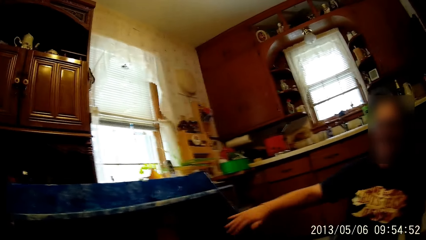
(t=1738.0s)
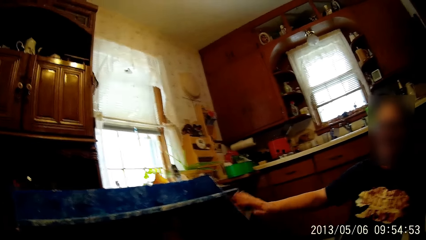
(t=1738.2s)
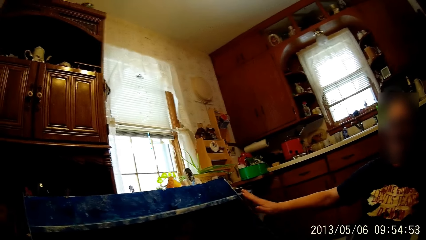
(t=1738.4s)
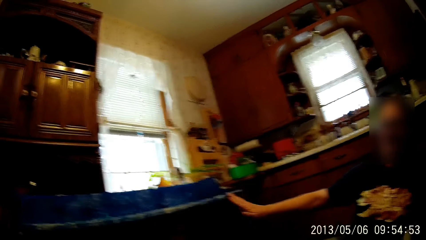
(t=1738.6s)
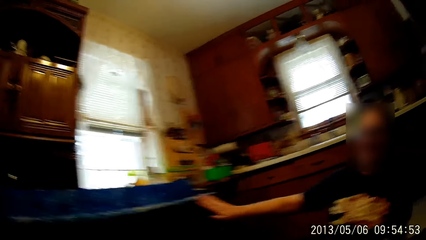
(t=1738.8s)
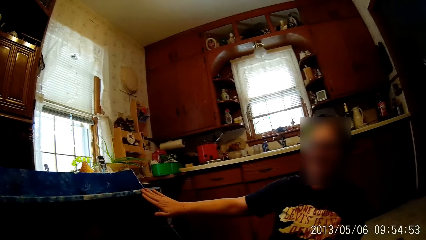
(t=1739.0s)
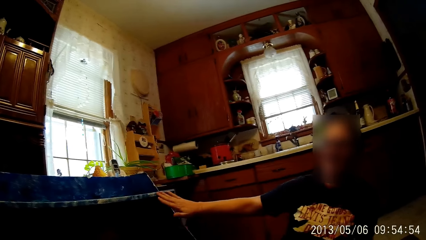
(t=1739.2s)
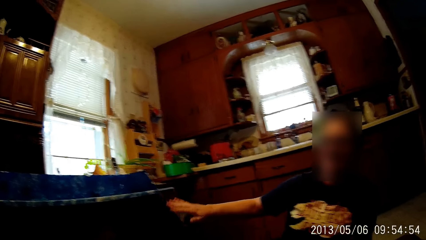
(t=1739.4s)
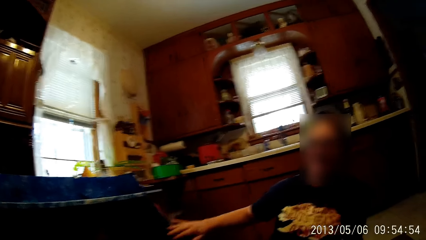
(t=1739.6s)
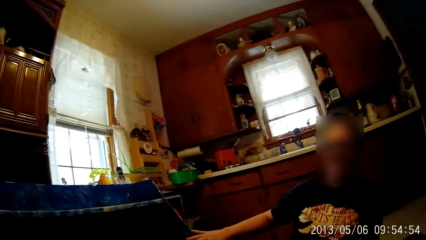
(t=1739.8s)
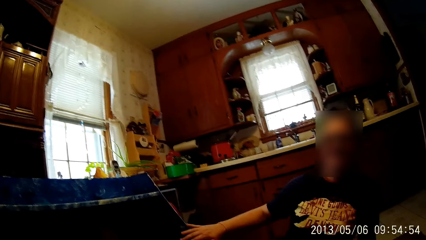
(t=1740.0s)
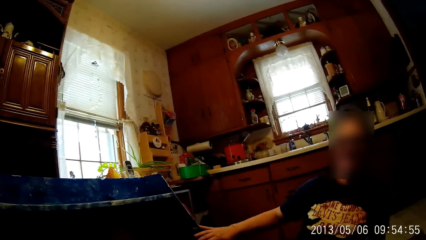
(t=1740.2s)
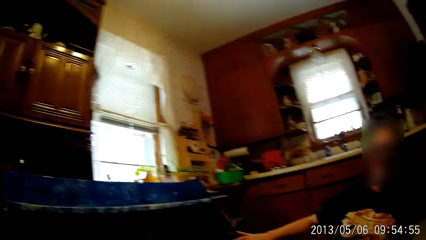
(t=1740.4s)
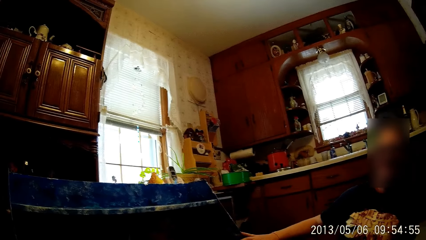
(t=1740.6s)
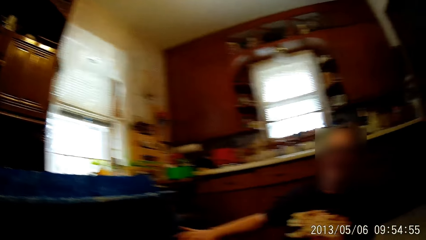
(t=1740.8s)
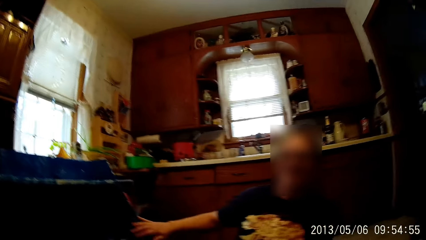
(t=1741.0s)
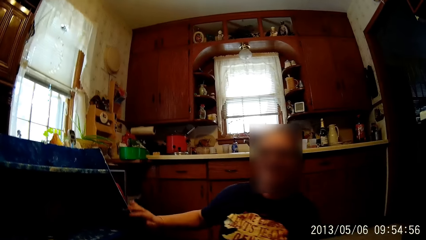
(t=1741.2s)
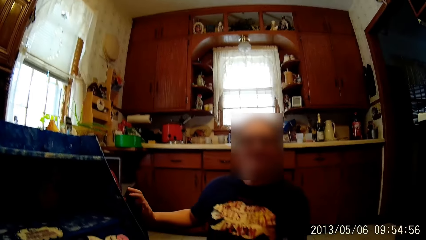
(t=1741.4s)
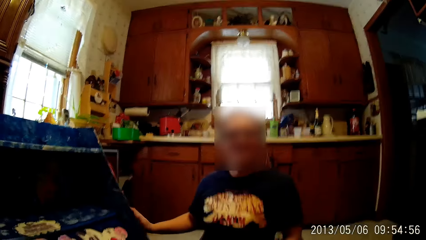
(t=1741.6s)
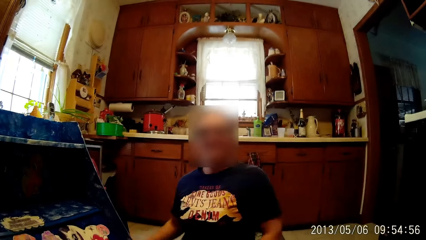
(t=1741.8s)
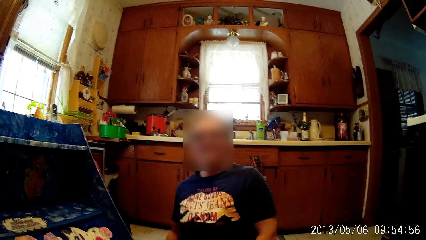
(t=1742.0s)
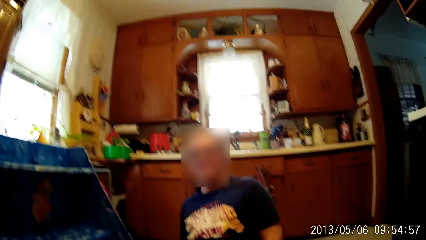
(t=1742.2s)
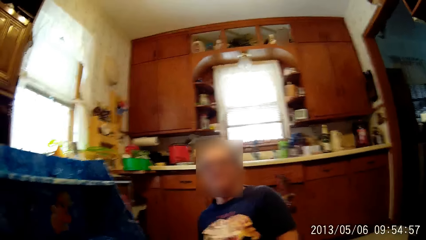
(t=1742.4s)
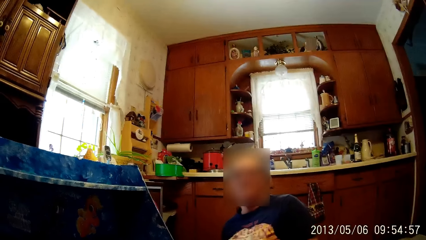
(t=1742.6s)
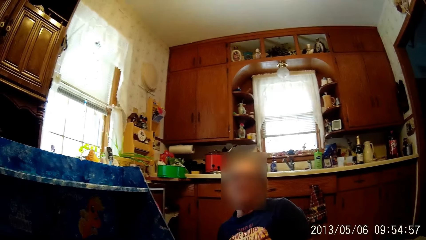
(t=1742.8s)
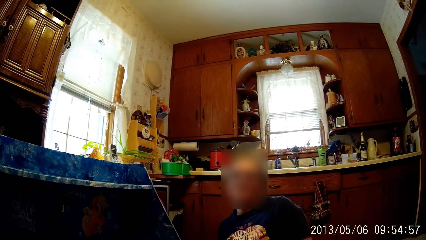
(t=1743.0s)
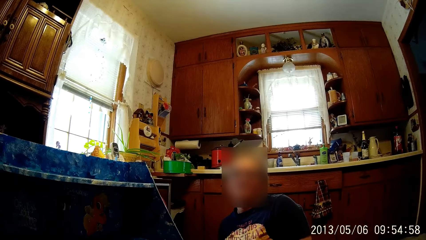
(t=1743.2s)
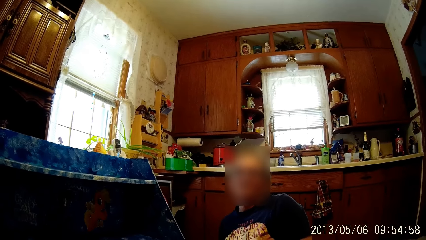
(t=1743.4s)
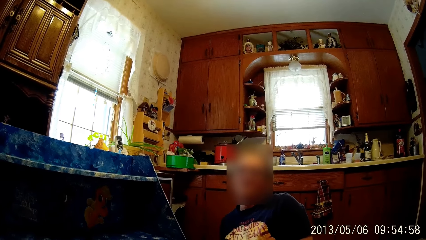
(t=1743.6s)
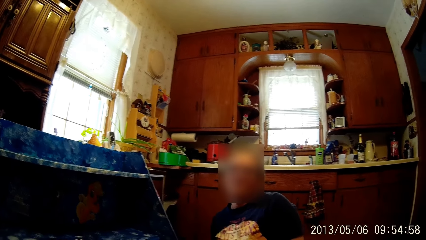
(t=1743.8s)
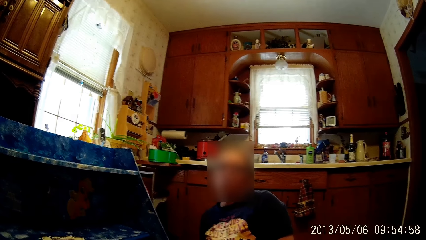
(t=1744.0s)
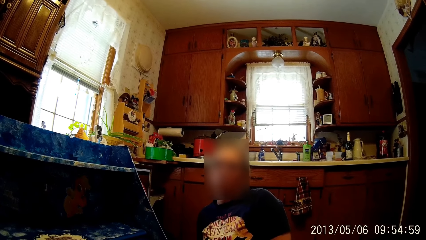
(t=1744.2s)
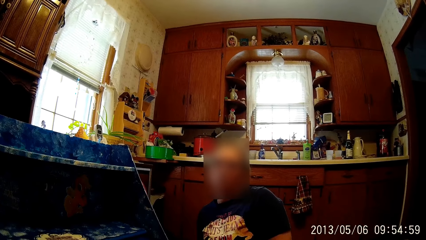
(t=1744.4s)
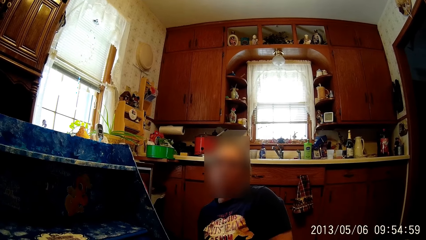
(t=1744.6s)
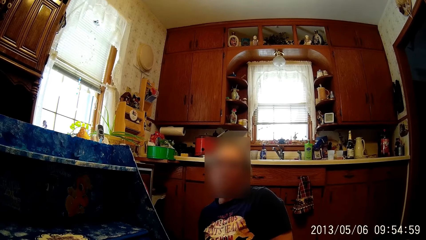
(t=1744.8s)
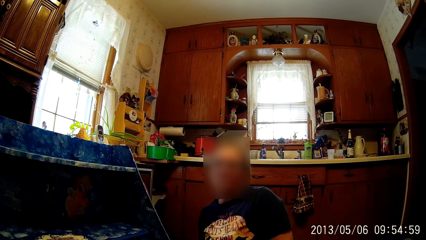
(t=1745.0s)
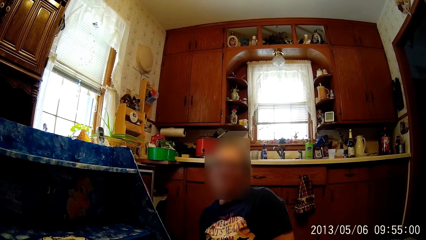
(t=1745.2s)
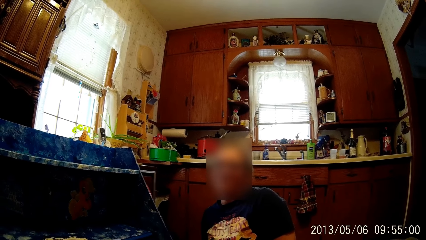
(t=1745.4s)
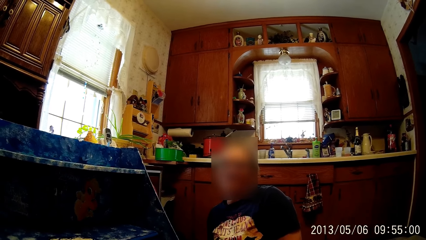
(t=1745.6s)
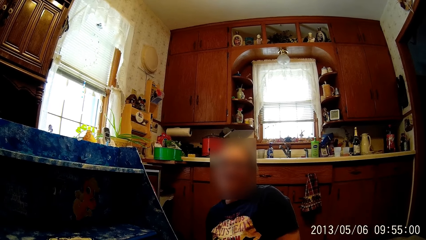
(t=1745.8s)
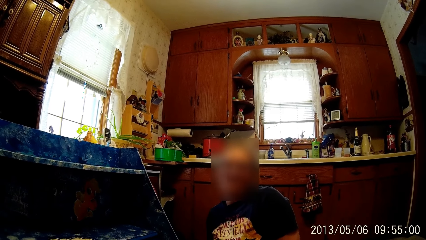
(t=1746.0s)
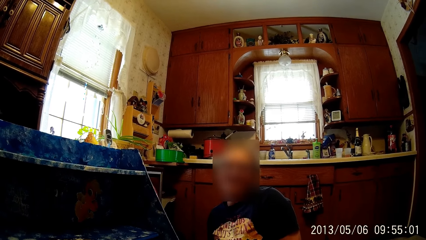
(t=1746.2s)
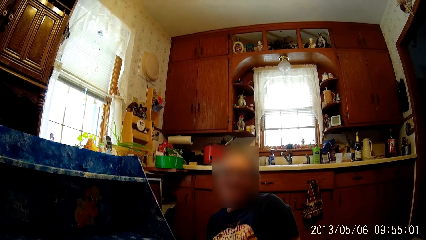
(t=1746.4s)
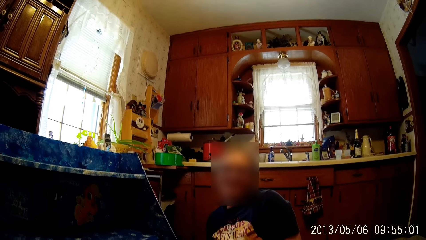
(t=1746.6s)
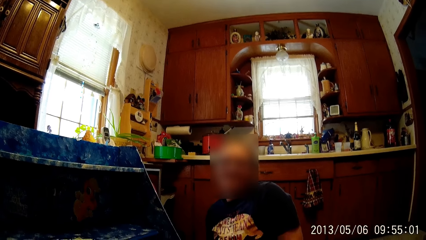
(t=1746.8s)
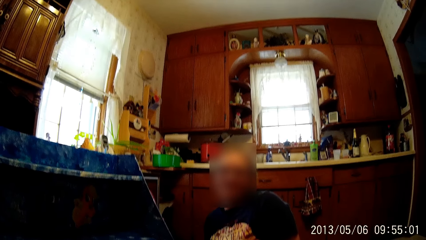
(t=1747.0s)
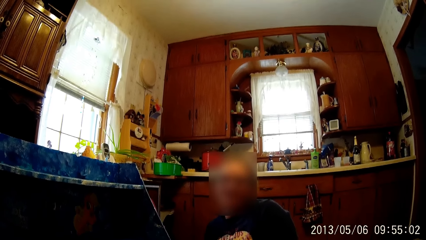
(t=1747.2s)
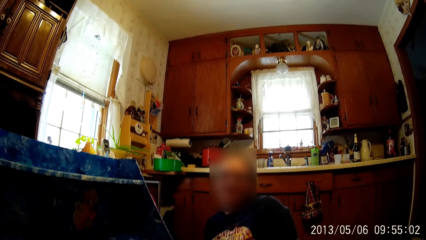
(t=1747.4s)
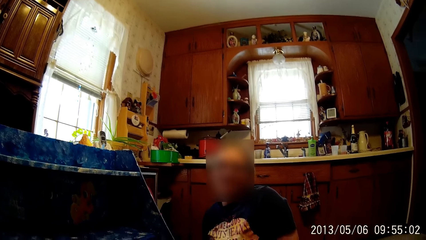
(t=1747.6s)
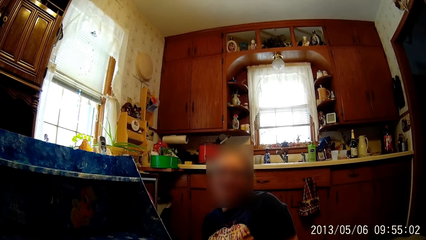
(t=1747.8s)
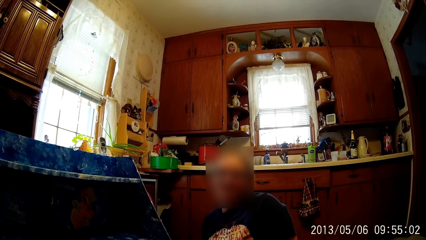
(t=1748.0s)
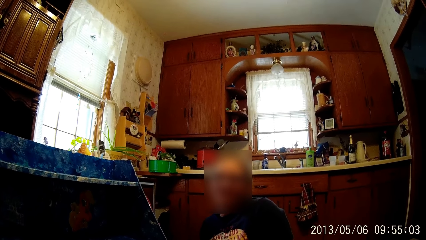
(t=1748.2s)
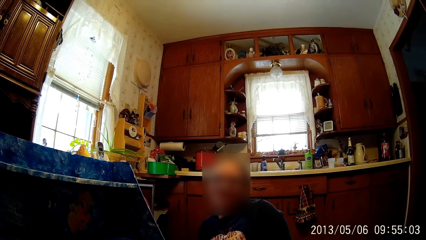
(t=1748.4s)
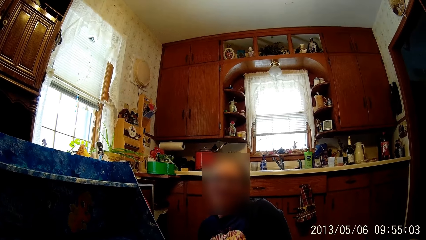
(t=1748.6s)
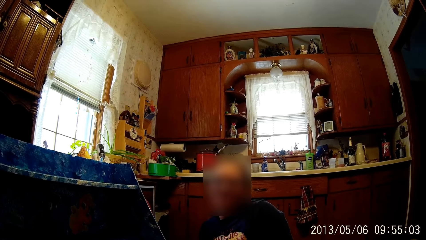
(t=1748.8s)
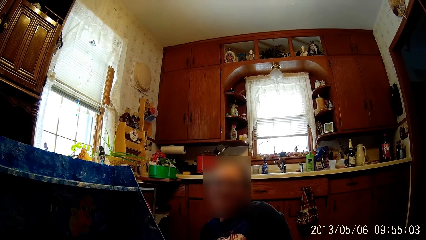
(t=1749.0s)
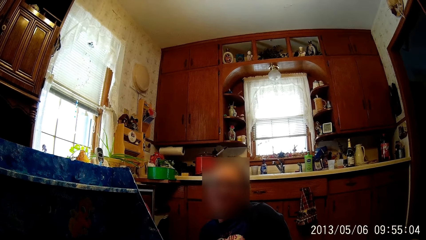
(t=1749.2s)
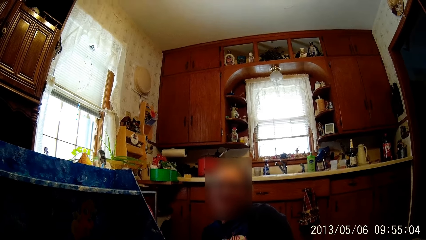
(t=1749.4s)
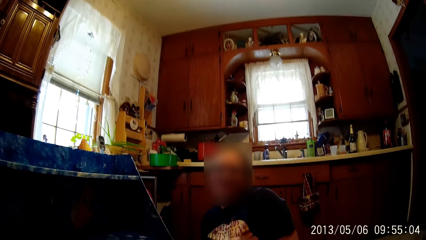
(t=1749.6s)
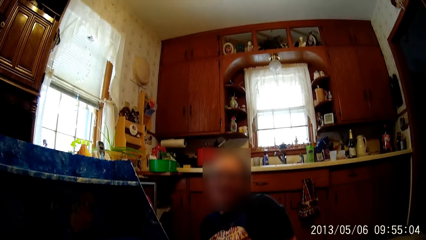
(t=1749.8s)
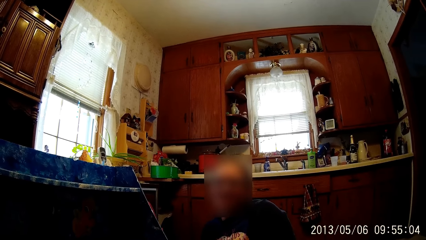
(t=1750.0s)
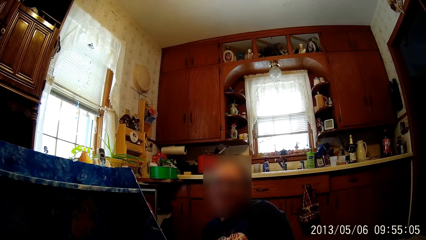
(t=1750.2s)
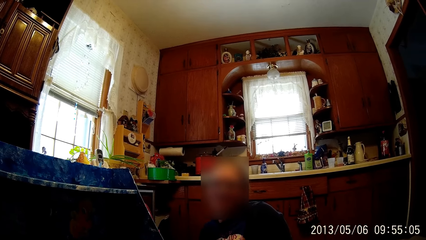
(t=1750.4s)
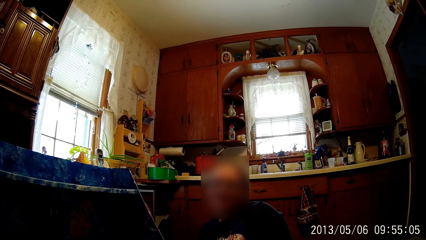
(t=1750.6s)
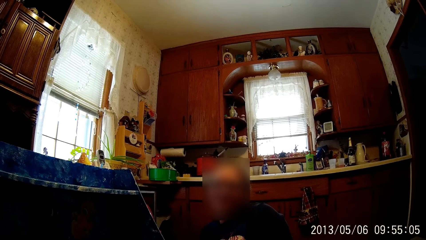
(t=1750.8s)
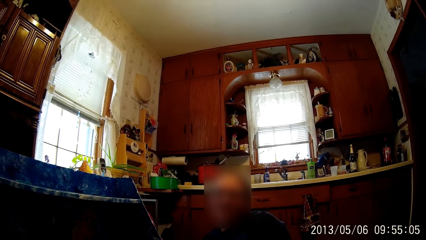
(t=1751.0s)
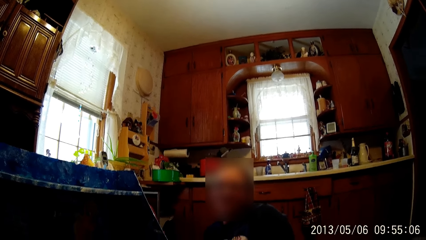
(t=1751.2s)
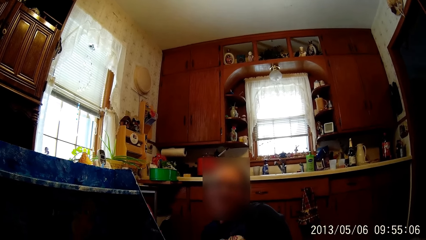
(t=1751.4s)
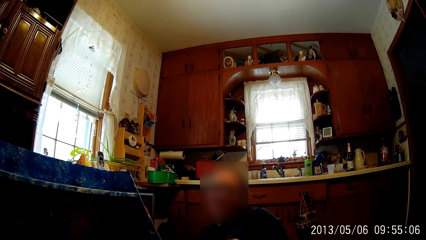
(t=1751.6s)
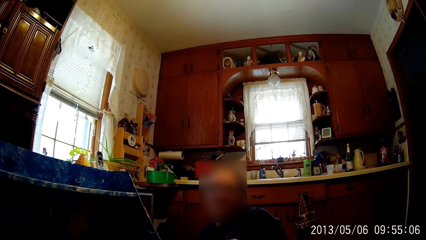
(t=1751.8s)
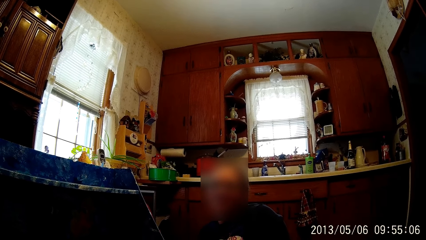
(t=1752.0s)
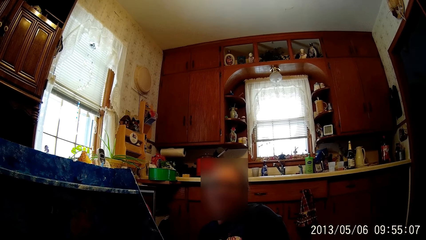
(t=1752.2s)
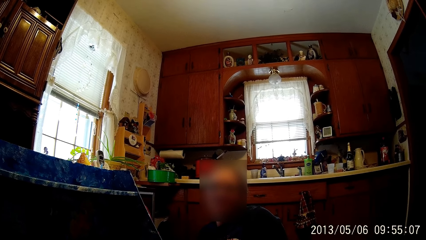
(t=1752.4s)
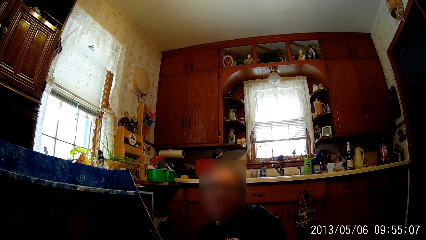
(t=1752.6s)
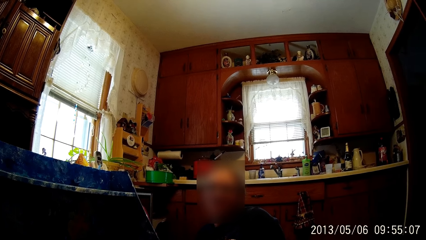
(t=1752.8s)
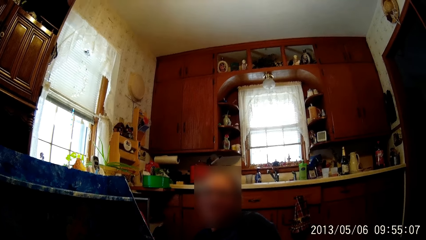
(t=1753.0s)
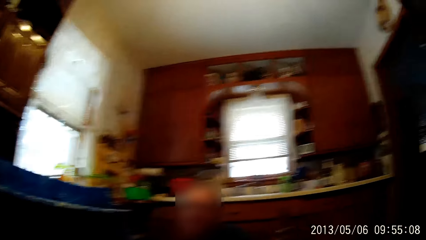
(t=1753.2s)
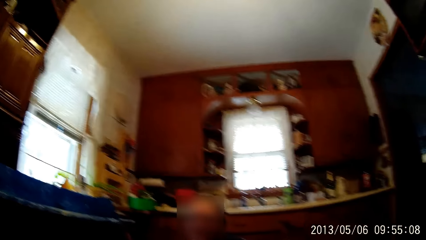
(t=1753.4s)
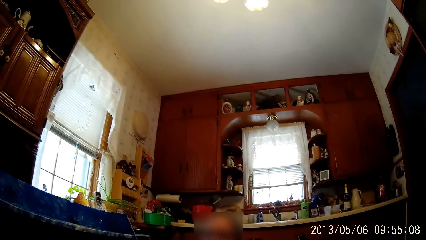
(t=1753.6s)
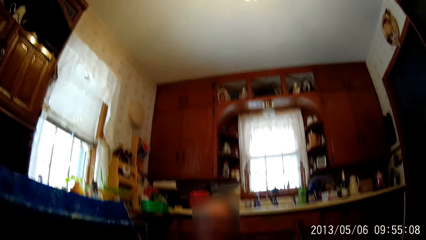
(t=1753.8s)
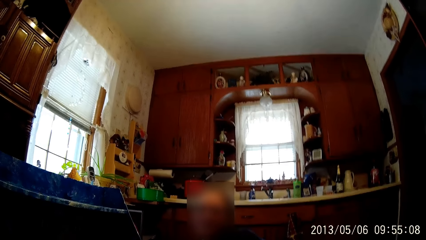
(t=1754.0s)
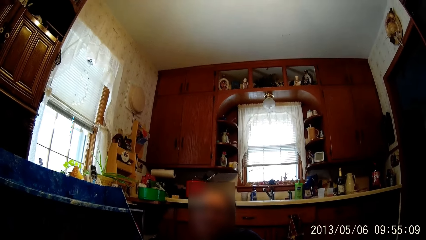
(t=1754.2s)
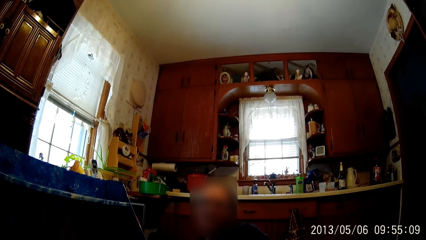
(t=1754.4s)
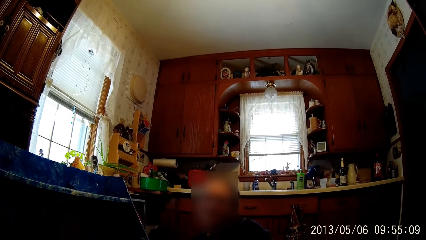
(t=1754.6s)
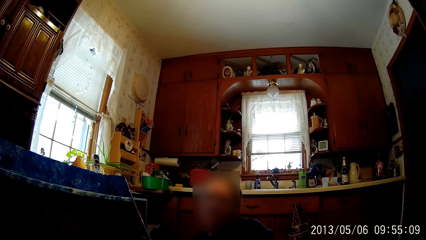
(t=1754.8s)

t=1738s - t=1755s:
A lady touches the desk. The lady repositions her hand on the desk. The camera wearer looks around. The lady removes her hand from the desk.
